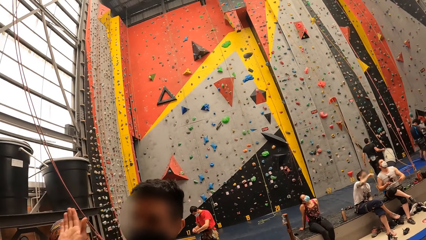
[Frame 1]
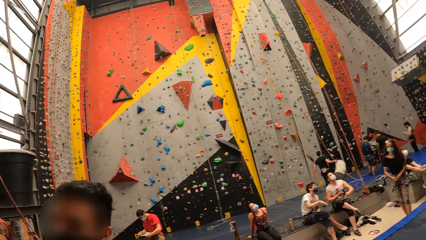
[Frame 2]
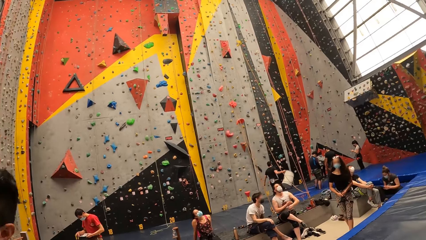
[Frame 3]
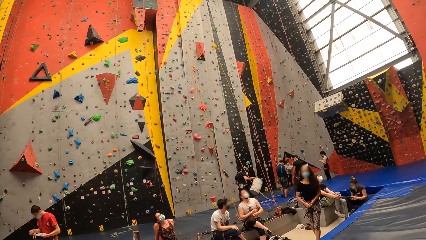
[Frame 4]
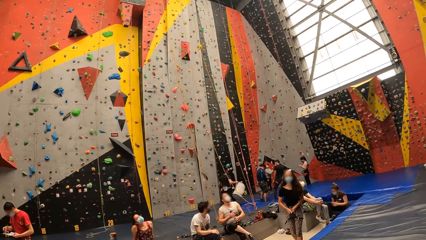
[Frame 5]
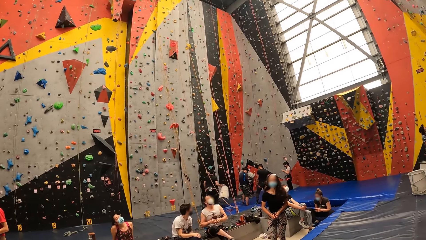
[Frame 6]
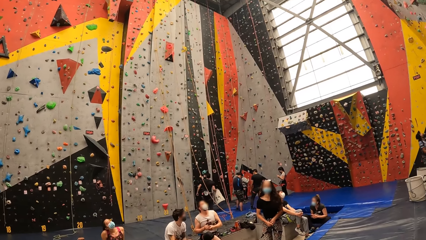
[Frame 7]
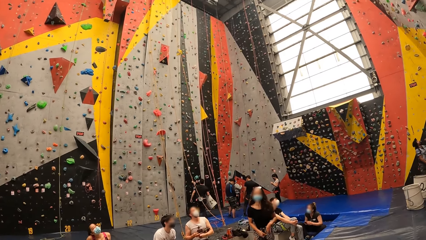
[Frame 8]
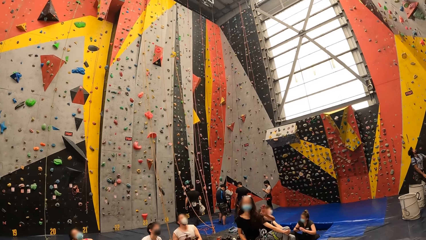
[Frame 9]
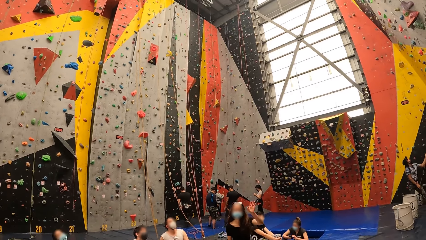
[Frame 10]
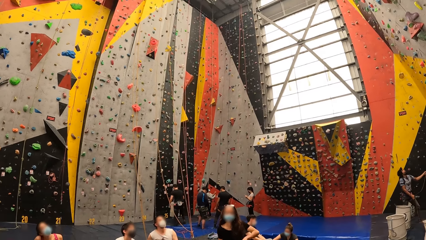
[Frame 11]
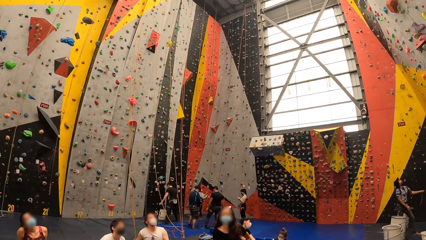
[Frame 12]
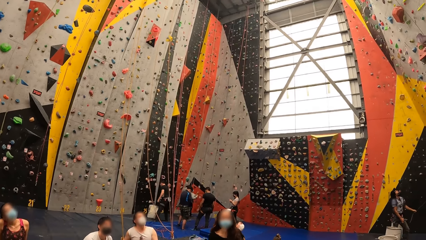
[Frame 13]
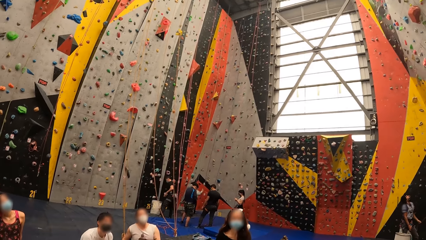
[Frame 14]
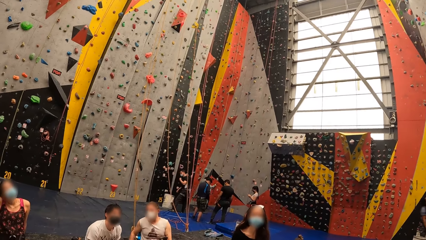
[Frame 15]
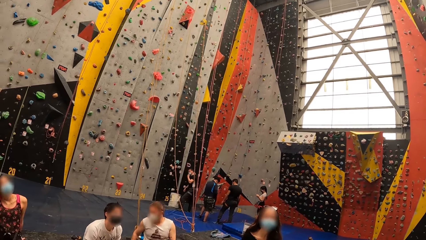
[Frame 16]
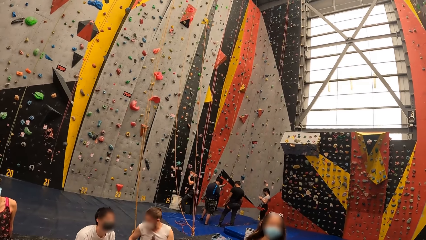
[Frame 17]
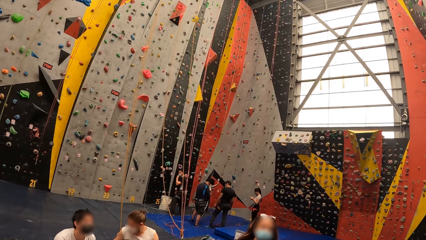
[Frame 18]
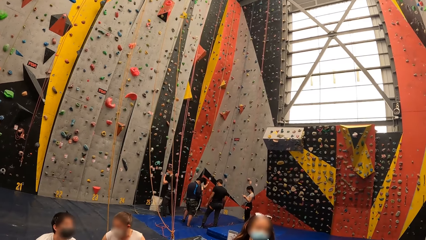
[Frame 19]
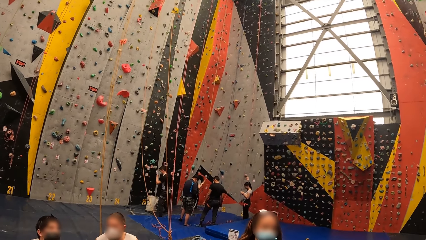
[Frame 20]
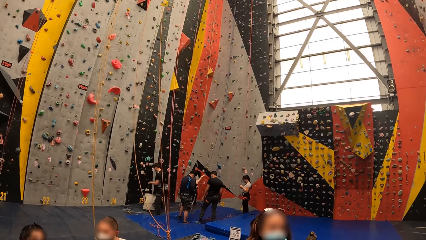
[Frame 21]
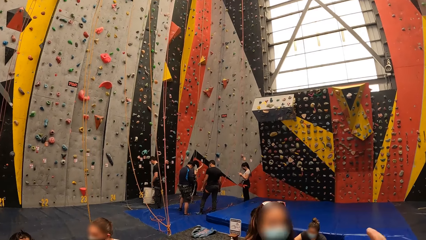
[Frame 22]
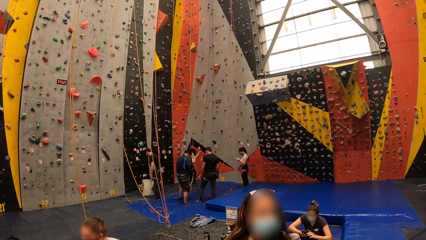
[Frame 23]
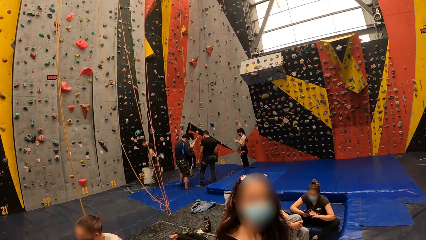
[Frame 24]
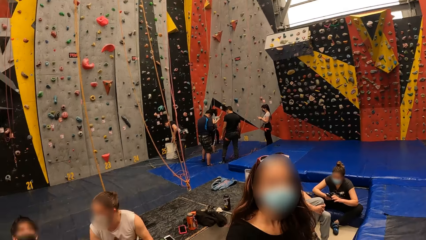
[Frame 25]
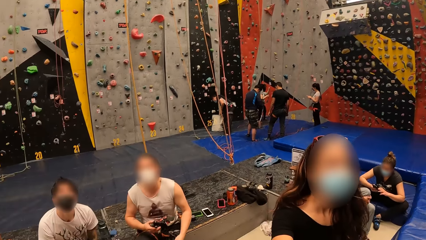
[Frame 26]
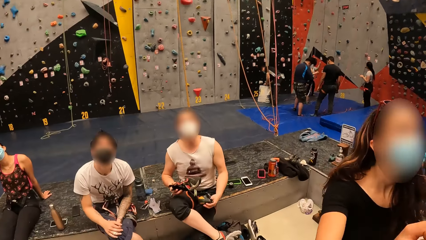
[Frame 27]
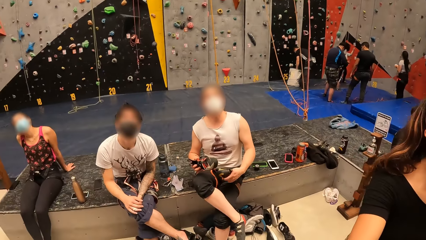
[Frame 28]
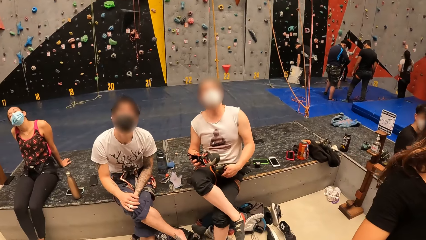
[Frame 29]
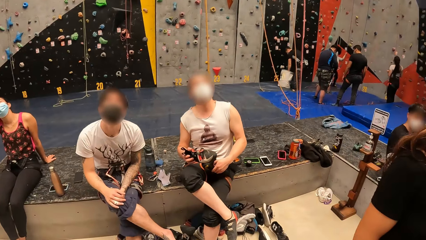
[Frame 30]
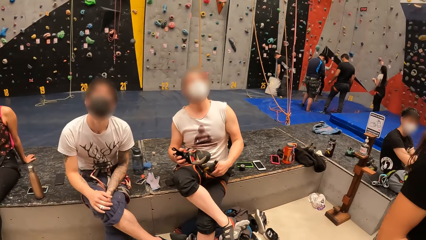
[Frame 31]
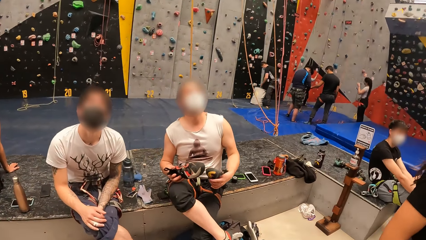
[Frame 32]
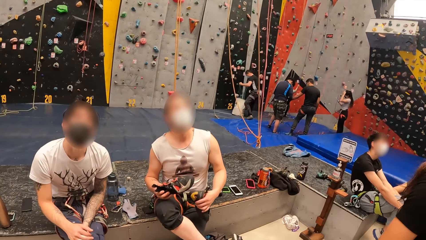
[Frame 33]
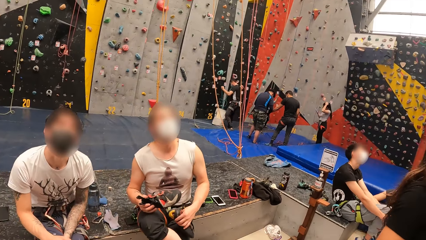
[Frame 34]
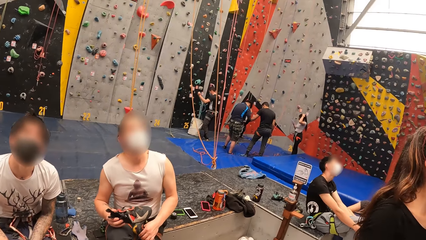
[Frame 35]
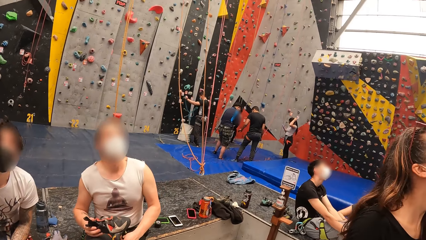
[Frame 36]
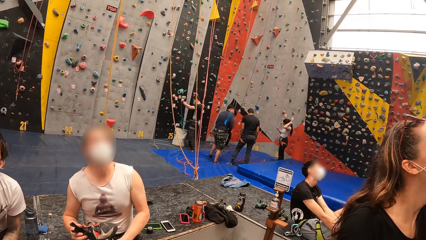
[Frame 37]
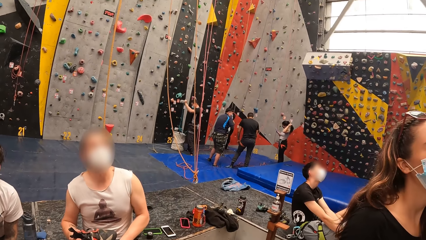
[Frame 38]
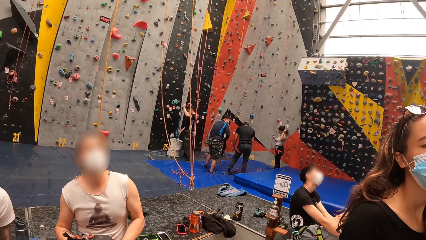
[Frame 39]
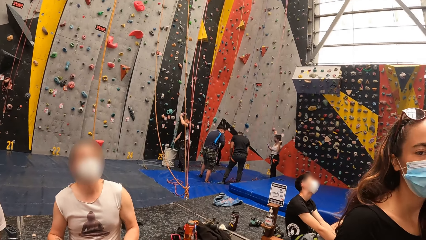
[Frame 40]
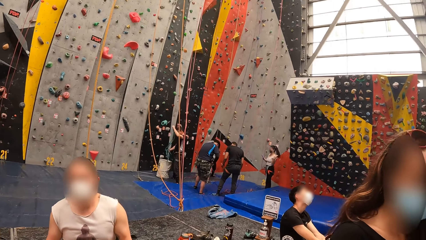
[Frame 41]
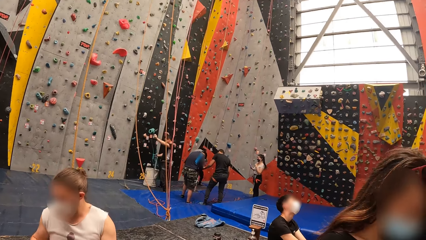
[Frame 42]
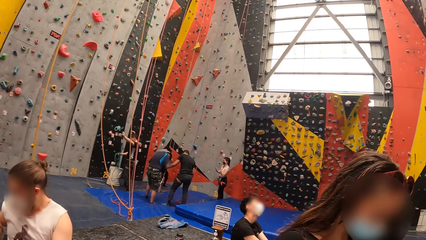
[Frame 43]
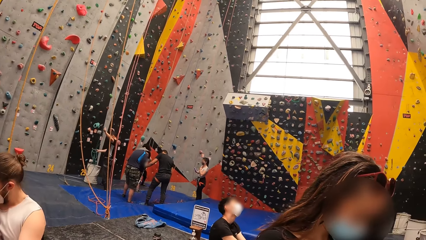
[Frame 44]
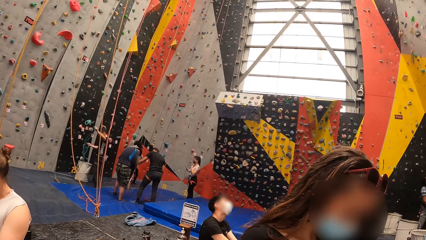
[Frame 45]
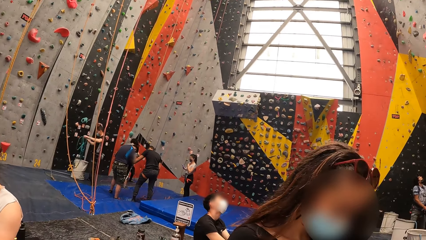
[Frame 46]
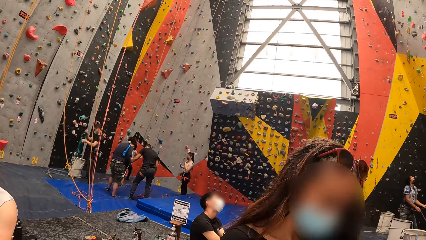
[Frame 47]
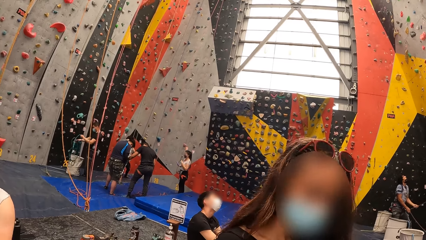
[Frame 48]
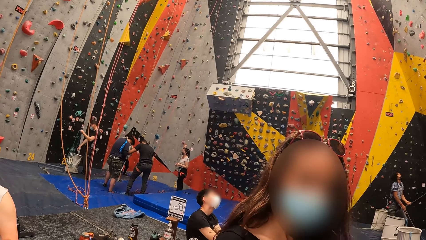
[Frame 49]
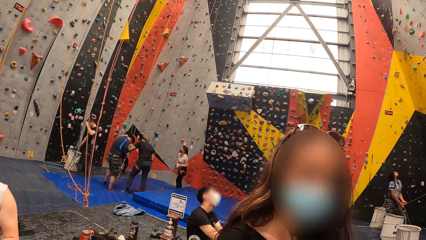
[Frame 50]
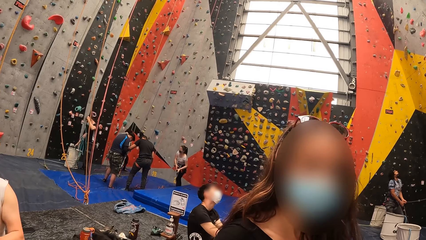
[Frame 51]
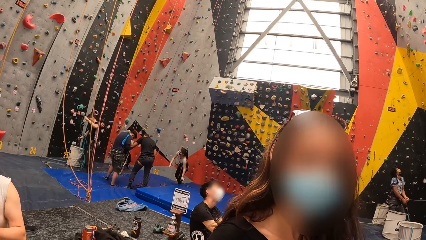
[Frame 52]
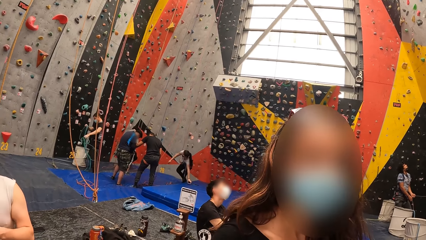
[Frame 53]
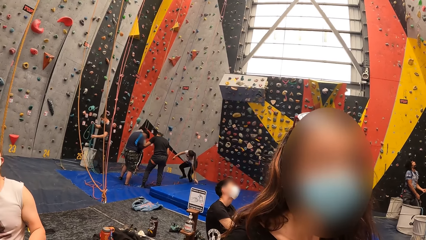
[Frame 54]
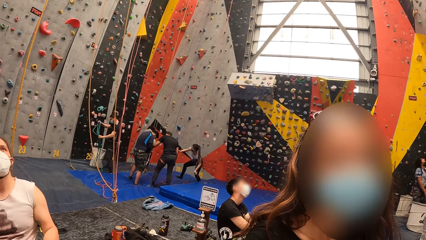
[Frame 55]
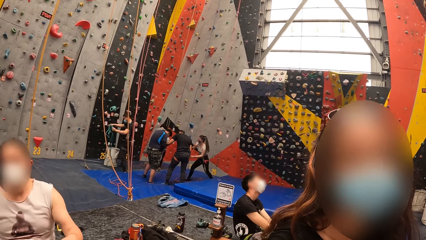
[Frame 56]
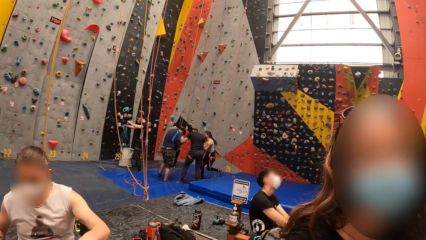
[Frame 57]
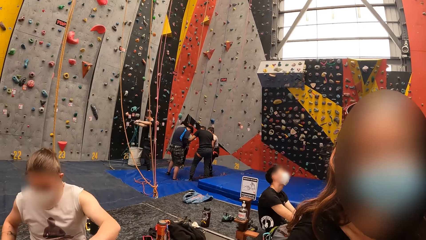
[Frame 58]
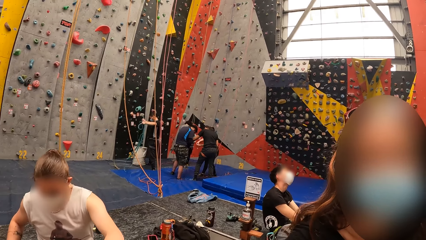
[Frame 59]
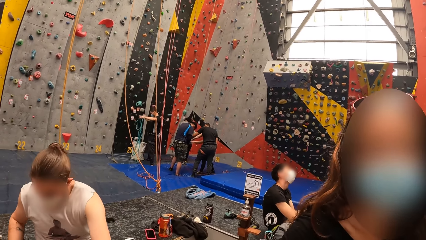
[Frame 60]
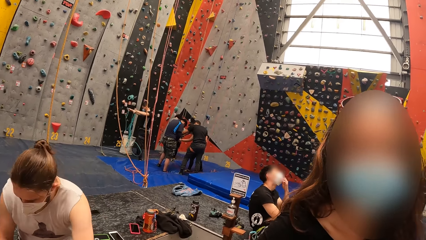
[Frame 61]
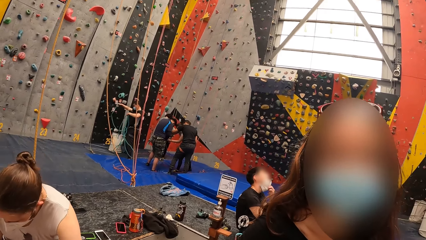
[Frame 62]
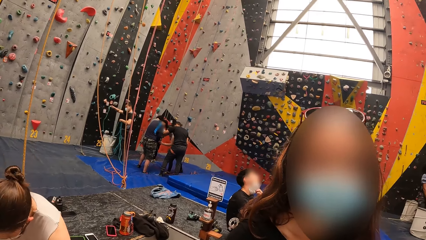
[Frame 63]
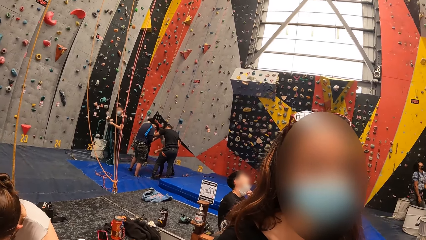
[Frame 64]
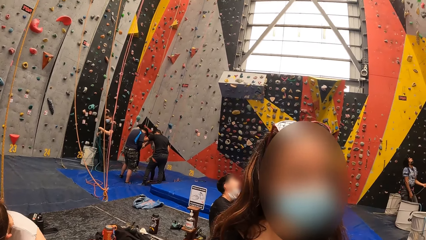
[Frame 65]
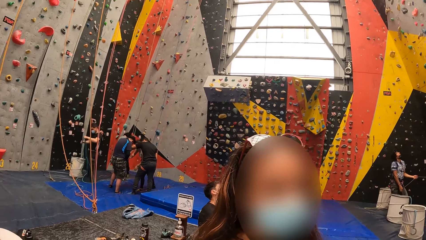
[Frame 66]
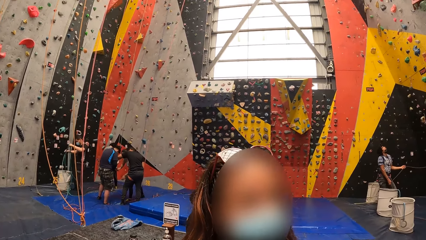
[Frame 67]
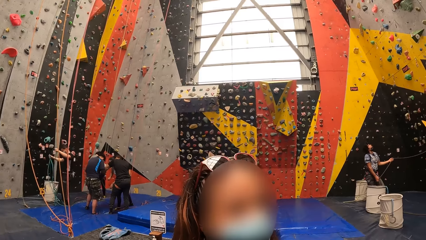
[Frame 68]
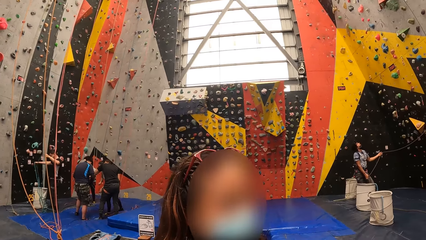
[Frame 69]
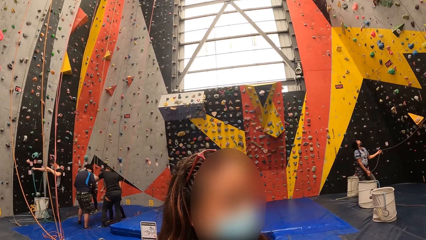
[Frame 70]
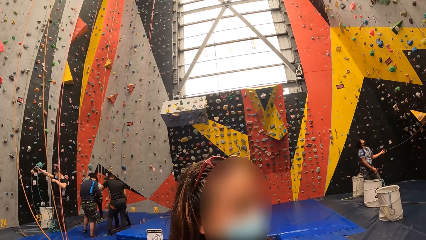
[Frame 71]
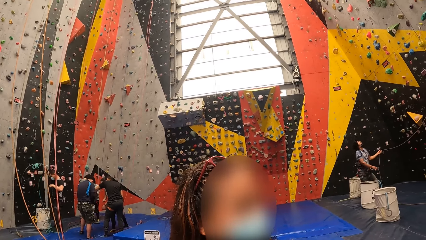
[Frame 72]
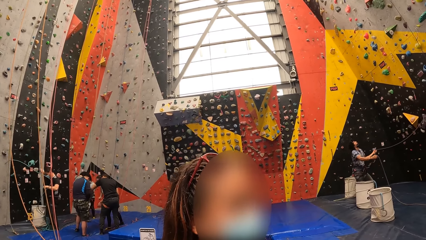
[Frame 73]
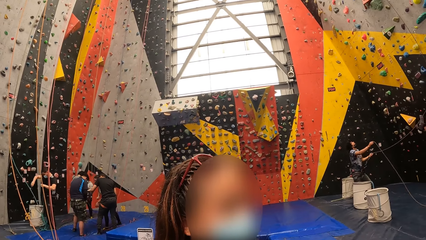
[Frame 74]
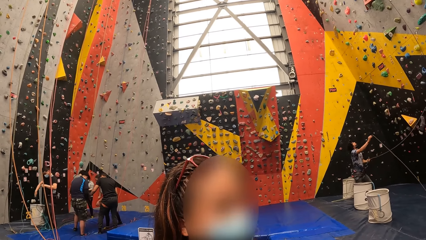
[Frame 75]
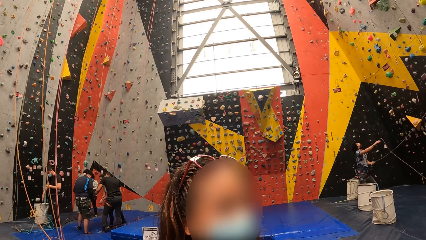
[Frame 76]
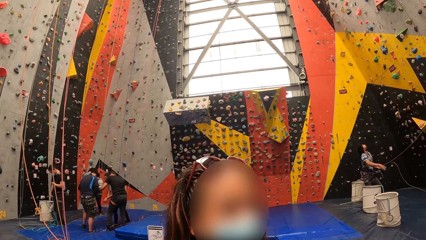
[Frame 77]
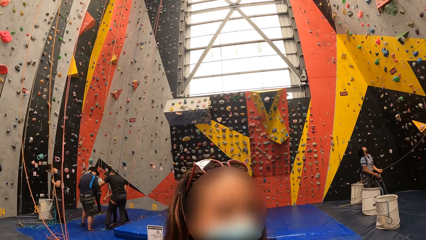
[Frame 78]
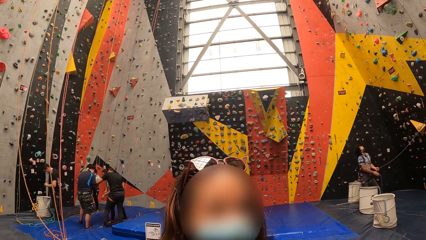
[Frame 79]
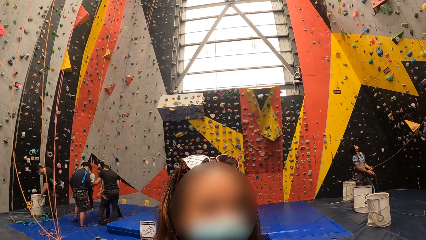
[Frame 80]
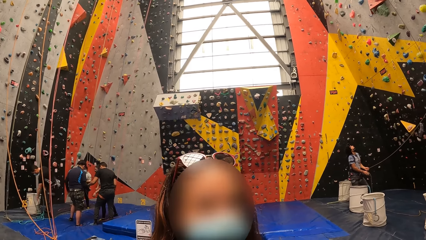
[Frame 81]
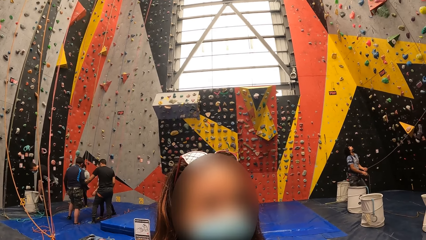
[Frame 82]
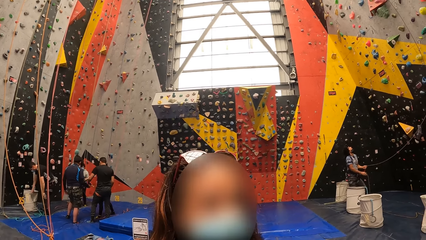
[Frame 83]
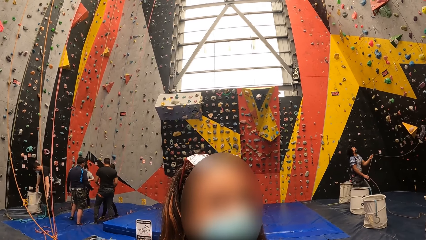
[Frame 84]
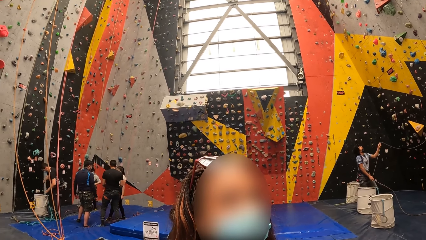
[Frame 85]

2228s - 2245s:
The camera wearer moves around. They converse with a lady.
